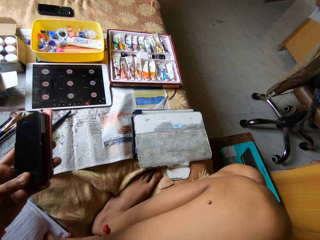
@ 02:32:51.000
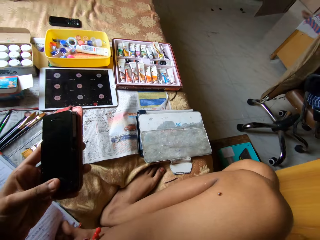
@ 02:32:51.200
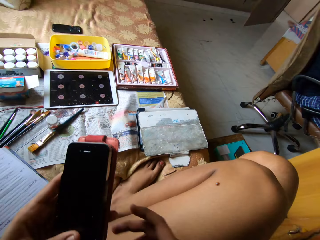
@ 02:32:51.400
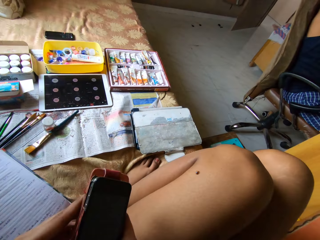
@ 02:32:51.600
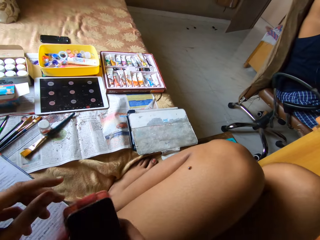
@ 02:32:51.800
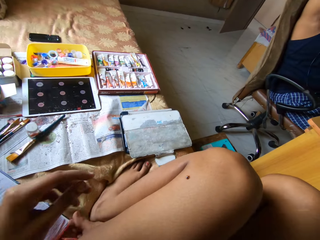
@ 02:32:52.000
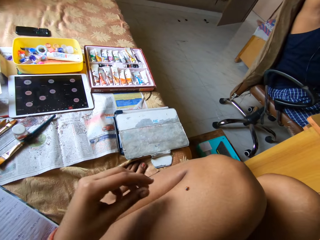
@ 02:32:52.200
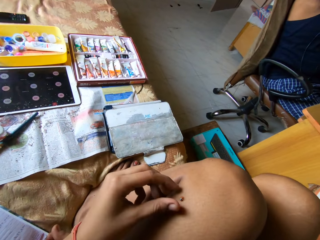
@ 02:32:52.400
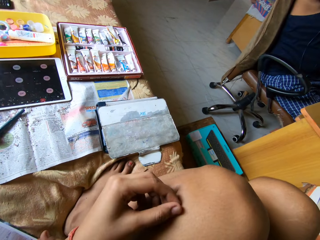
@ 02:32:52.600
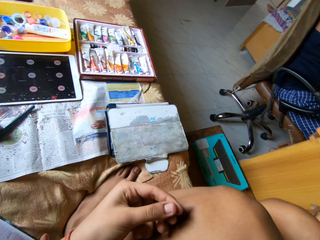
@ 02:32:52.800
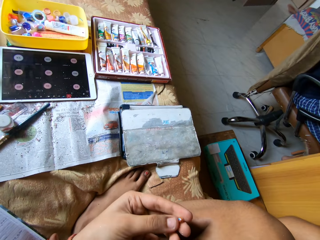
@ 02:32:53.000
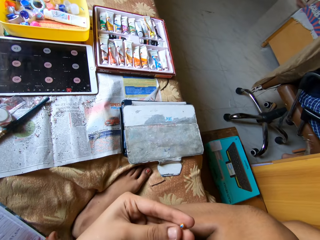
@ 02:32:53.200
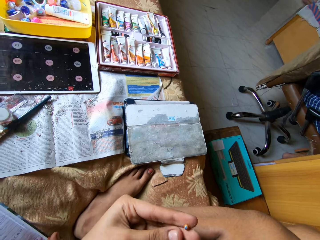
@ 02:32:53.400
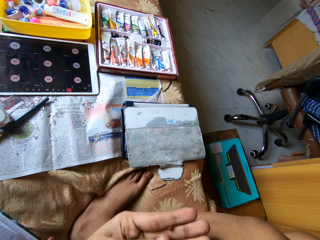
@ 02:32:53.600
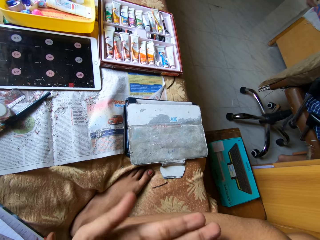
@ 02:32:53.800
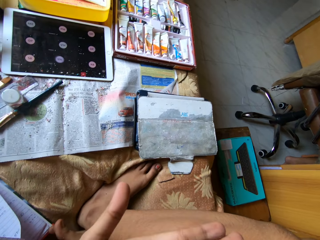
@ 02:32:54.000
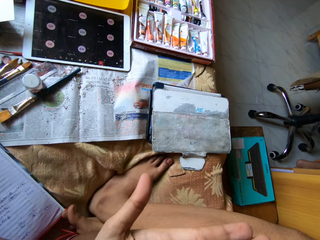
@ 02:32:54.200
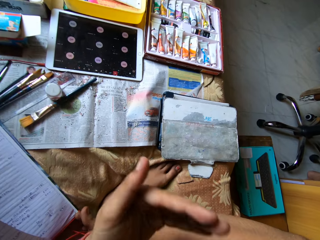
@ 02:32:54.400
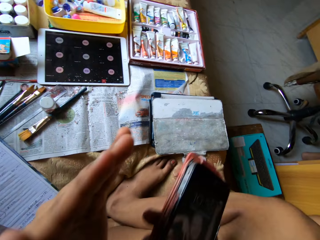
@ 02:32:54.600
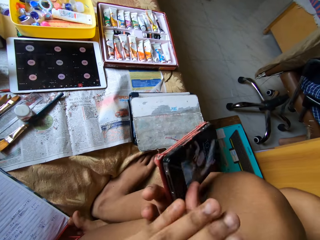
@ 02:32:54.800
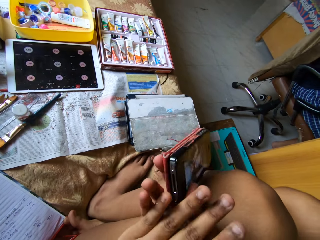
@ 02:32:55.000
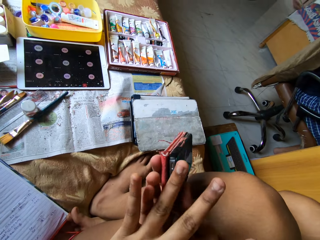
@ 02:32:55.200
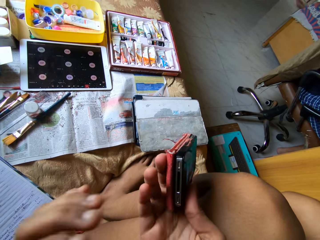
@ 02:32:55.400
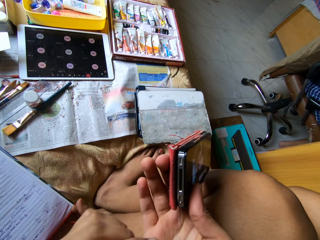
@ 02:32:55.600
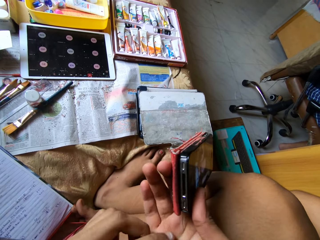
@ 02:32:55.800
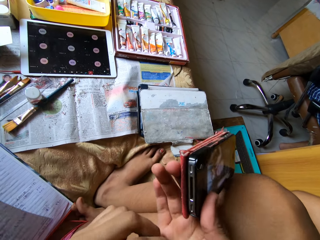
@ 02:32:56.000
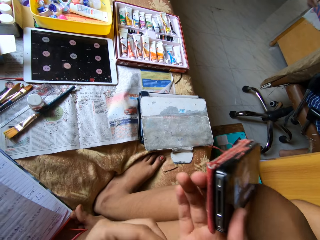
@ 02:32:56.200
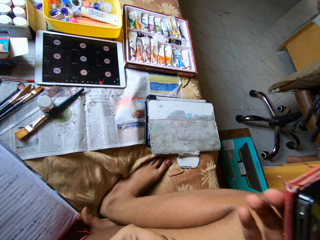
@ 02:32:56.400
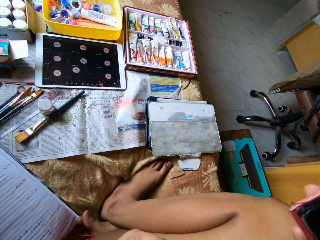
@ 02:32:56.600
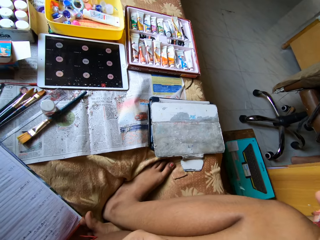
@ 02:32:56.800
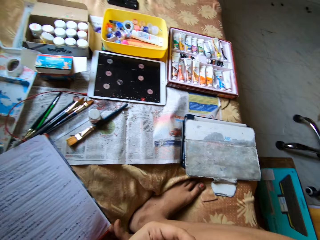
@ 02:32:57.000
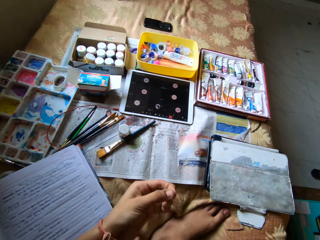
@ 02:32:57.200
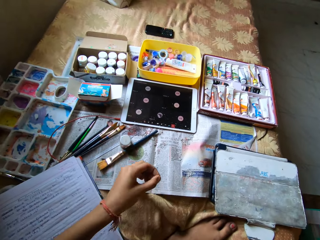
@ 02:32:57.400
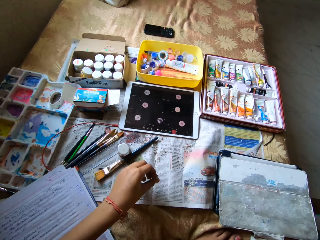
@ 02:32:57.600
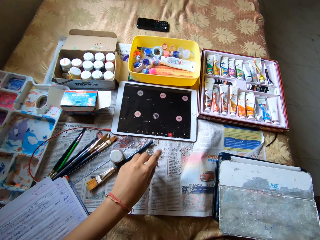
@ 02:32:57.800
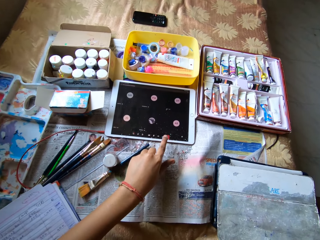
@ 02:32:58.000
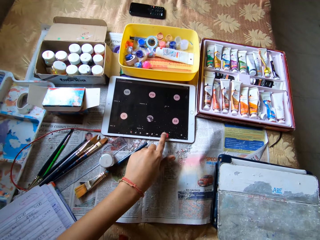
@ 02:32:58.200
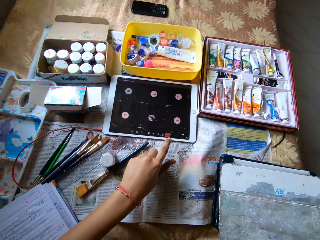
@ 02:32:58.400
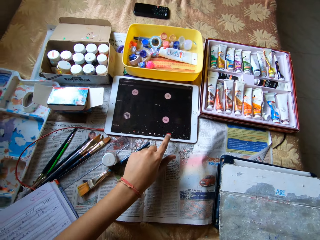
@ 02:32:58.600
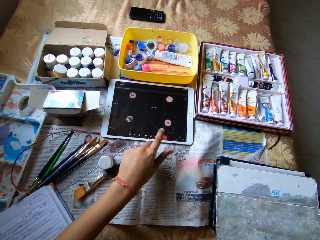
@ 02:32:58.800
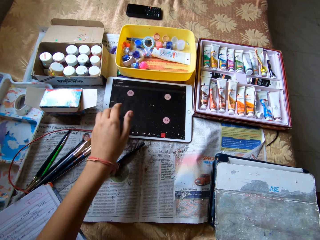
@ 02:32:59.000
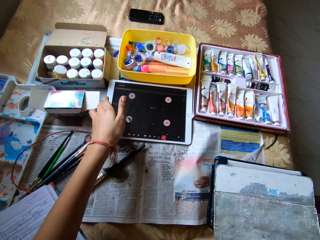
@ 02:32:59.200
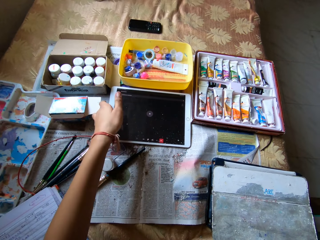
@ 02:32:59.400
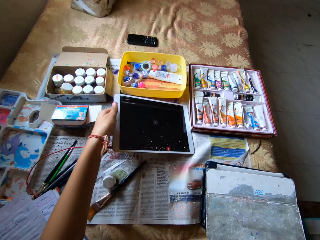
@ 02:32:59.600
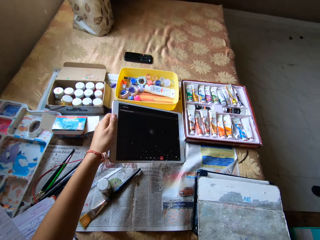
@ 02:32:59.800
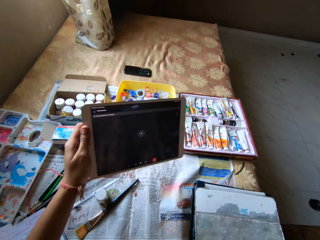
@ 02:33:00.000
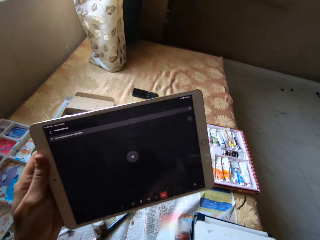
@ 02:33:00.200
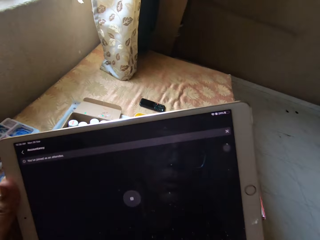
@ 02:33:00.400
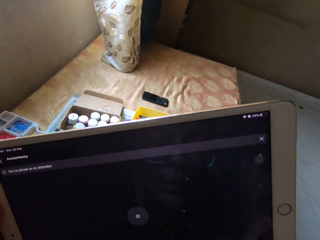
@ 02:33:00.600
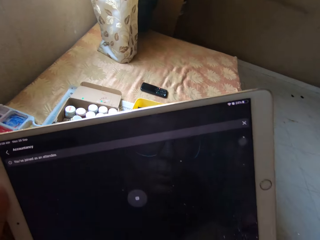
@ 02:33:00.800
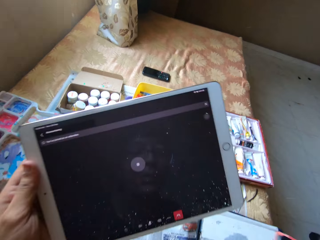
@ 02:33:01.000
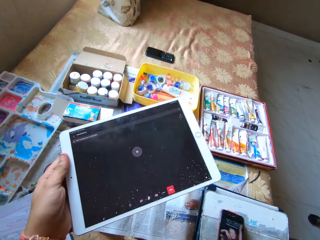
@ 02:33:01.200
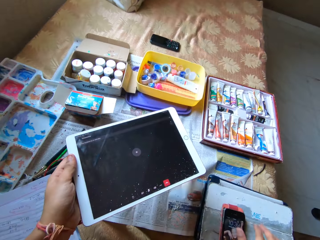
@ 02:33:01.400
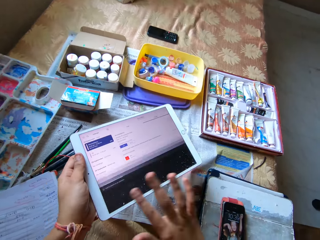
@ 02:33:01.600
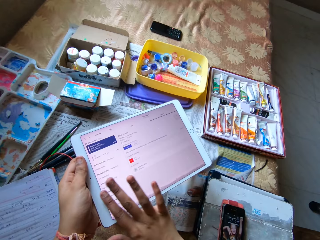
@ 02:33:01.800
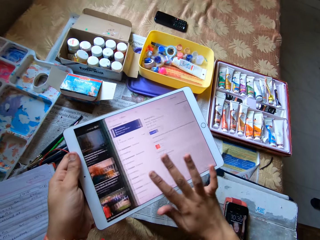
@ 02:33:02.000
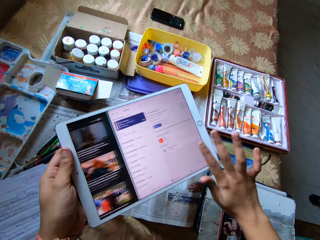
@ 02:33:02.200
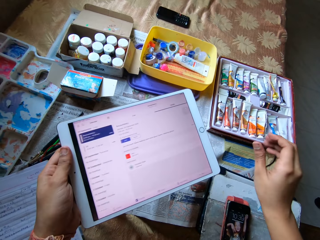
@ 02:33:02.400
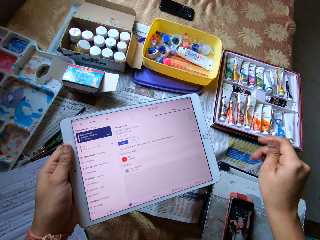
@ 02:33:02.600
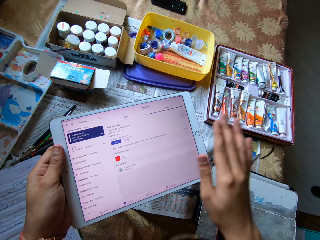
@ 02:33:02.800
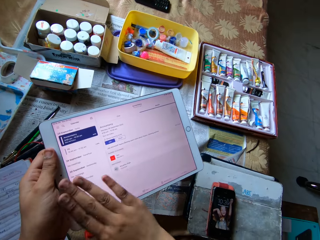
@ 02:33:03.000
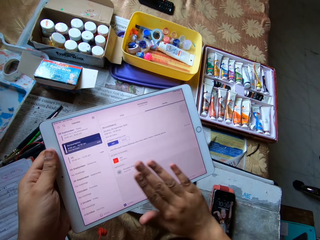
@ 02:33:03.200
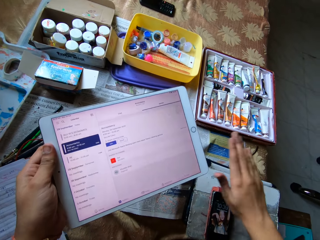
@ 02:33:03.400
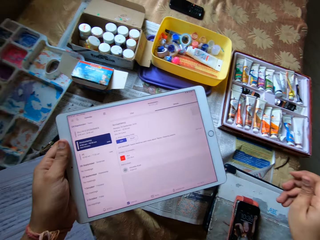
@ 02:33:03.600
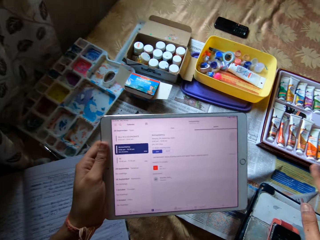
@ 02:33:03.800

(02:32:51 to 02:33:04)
The camera wearer drops the scraper. She picks dirt off her leg with her left hand. She puts the dirt into her right hand with her left hand. She uses the phone. She picks the dirt with her left hand from her right palm. She drops the dirt on a newspaper on the bed with her left hand. She operates a tablet on the bed with her left index finger. She picks up the tablet from the bed with her left hand. She drops the mobile phone on the pouch with her right hand. She wipes dust off the tablet with her right hand.

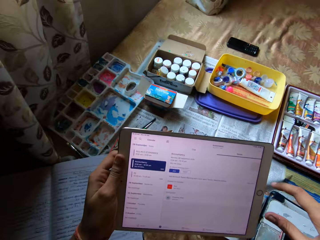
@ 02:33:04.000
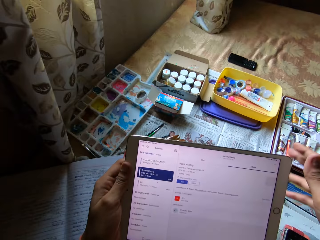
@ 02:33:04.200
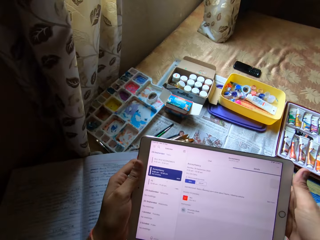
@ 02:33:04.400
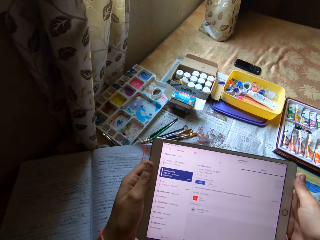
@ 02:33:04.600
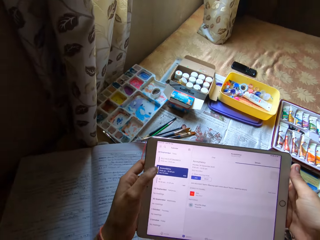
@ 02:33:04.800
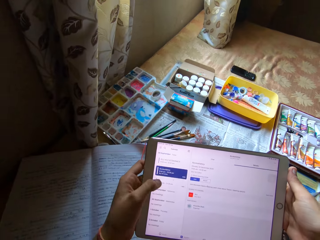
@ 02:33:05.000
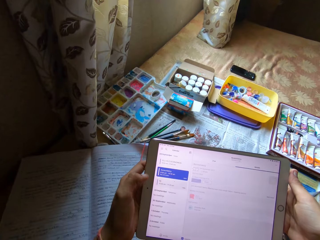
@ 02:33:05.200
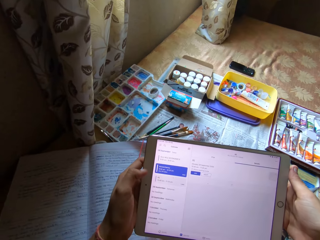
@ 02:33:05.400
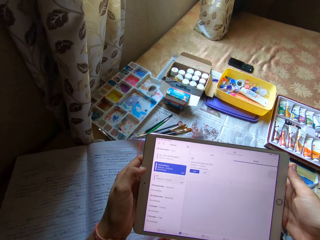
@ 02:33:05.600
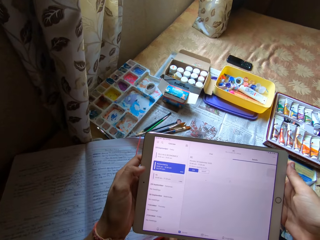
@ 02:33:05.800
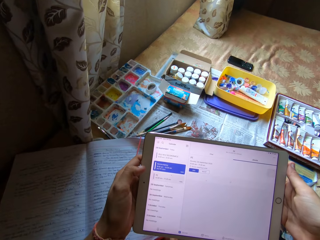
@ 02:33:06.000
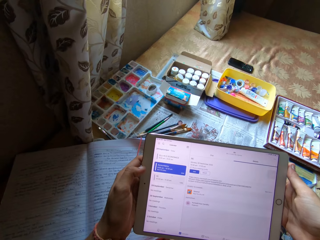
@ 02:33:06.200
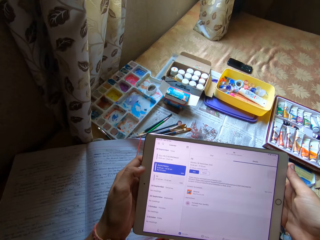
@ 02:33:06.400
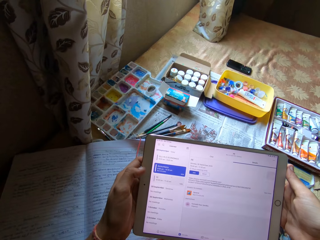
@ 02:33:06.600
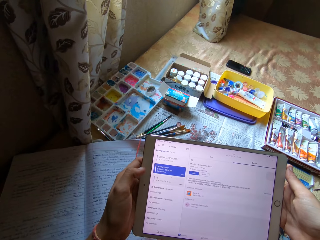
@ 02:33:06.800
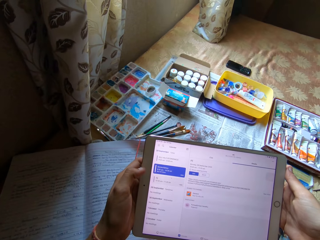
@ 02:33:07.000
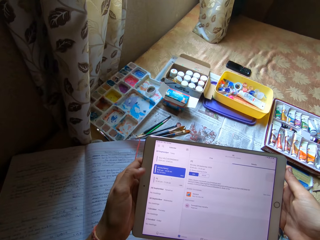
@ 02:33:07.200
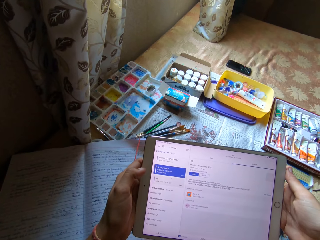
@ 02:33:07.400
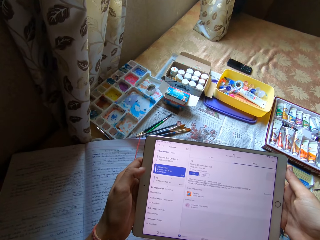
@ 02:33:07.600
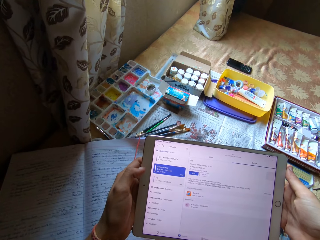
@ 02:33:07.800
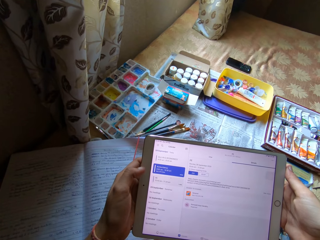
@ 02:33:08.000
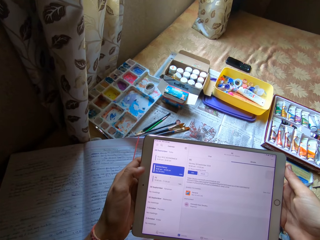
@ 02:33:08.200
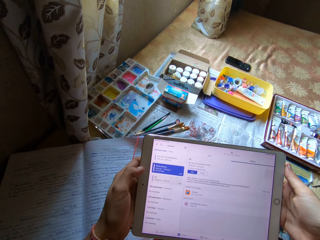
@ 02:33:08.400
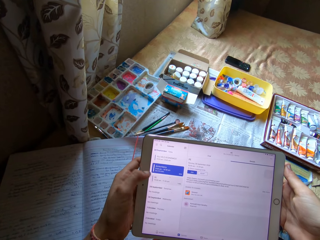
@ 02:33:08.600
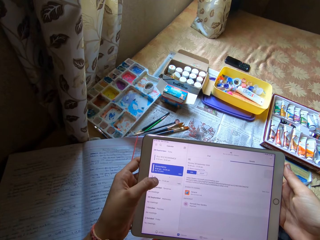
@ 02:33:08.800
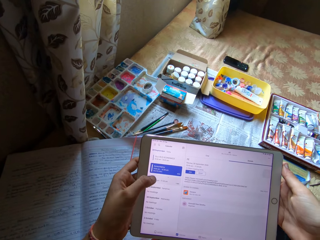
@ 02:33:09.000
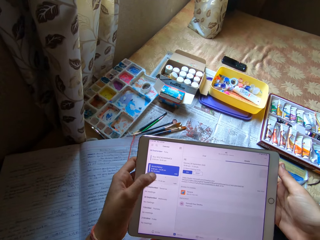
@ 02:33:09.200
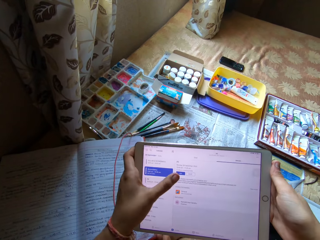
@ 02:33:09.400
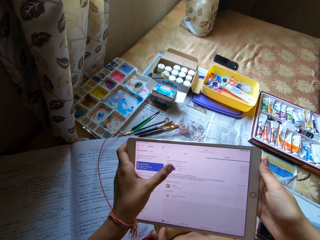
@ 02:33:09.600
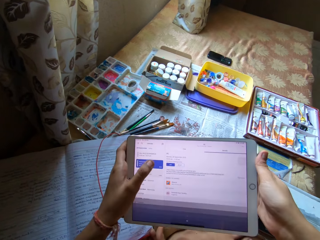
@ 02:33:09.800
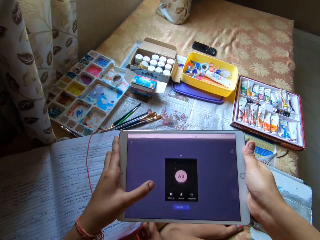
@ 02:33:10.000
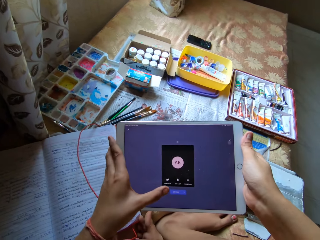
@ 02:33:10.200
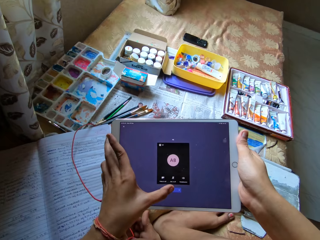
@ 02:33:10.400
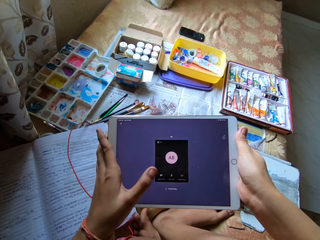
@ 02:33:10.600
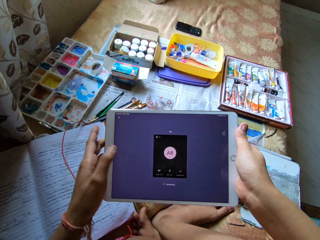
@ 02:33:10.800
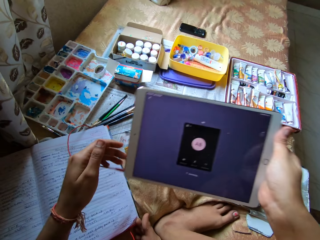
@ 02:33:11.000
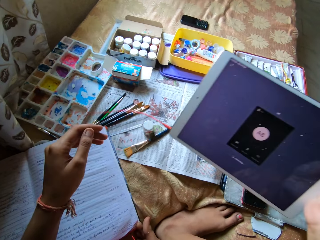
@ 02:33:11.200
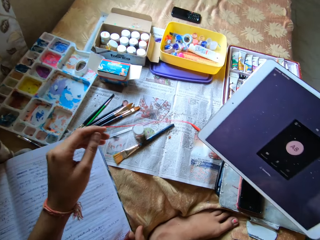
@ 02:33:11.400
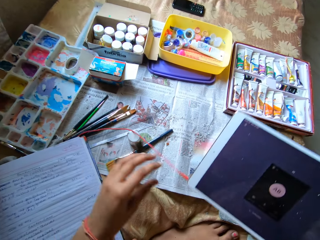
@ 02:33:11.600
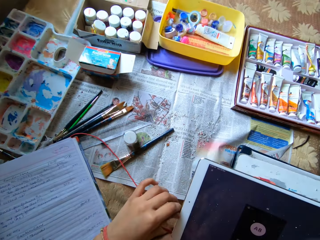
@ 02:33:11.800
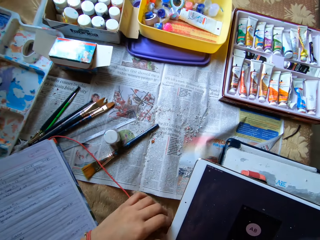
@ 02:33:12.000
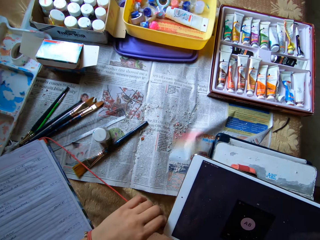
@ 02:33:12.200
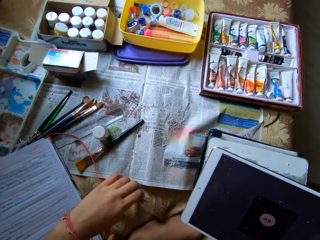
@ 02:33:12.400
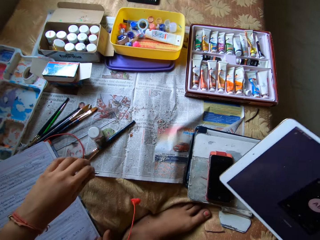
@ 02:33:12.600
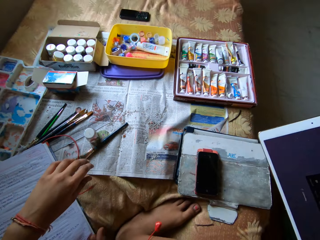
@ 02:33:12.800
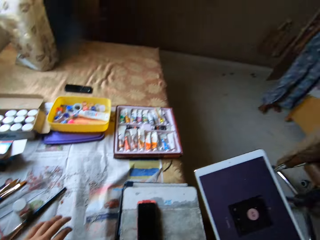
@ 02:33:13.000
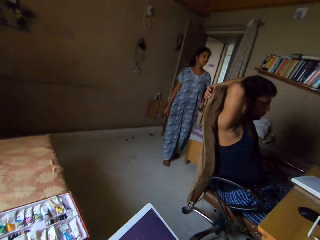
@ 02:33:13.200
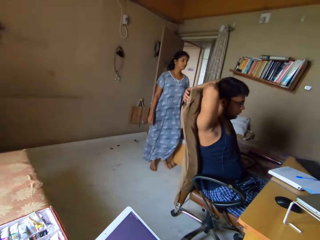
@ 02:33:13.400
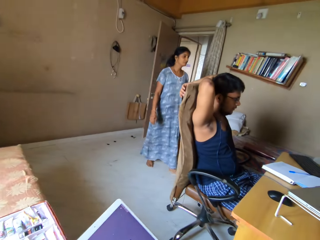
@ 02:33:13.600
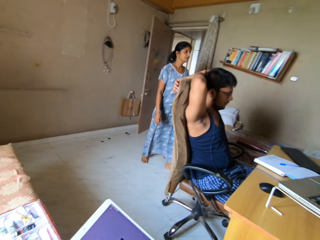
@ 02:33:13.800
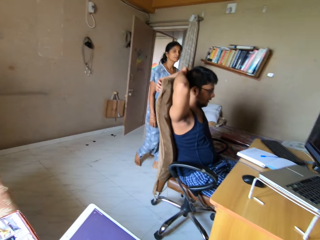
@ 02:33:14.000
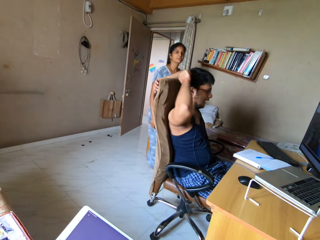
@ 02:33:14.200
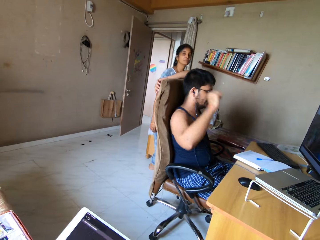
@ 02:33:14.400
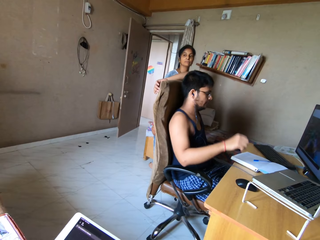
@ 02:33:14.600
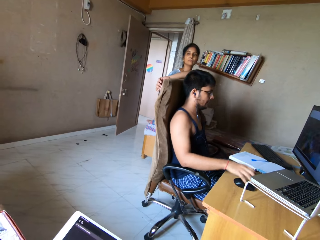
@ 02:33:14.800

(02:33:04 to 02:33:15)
The camera wearer holds the tablet with both hands. She operates the tablet with her left thumb. She unplugs an earphone from the tablet with her left hand. She converses with a woman.
